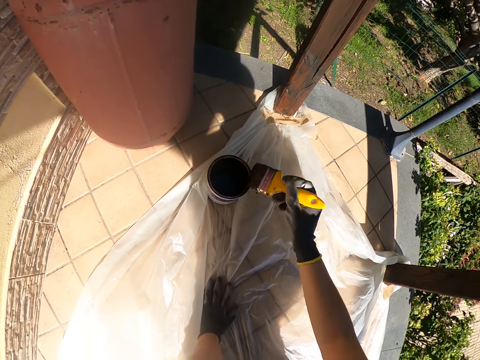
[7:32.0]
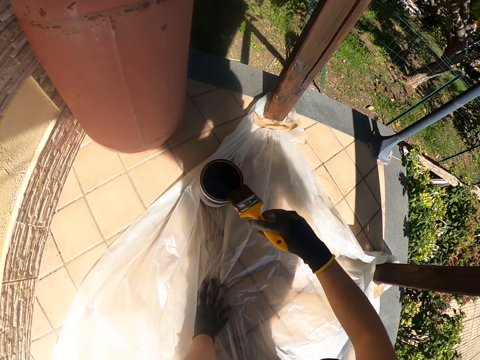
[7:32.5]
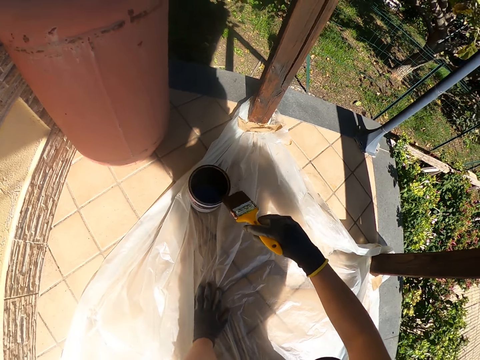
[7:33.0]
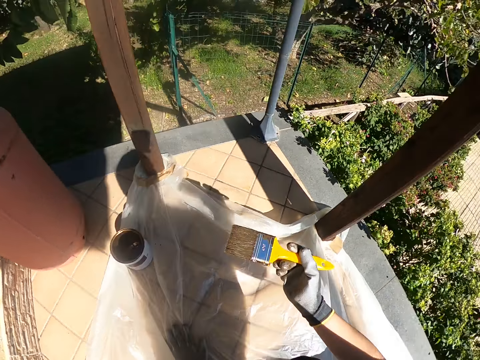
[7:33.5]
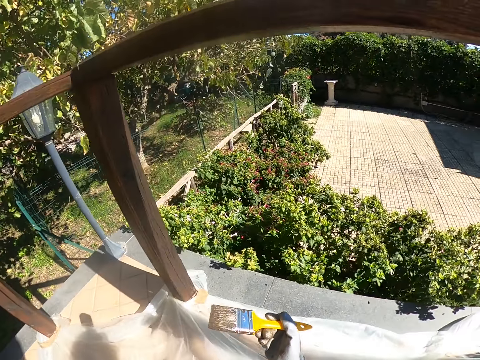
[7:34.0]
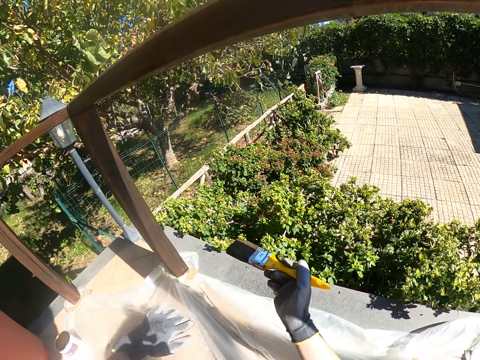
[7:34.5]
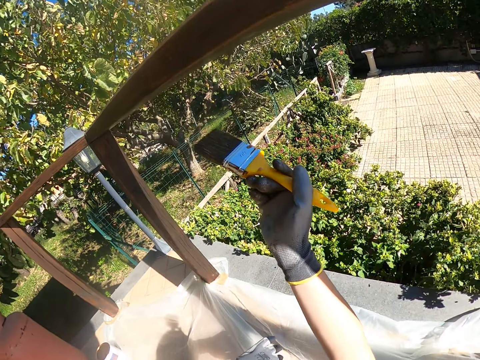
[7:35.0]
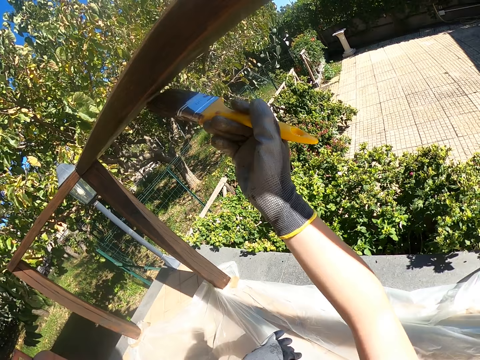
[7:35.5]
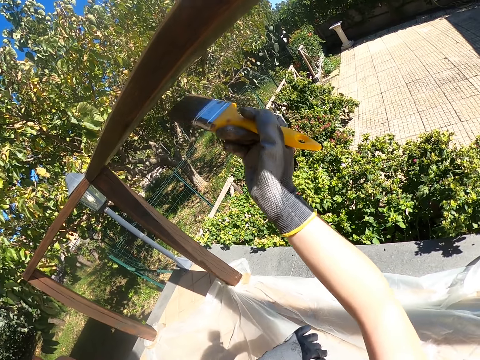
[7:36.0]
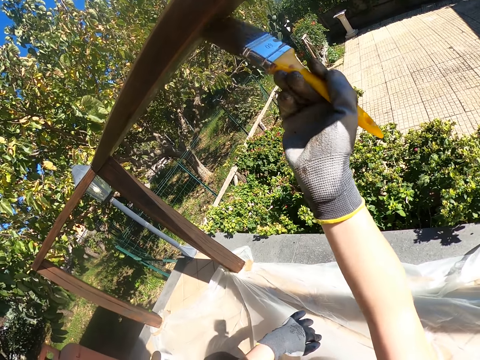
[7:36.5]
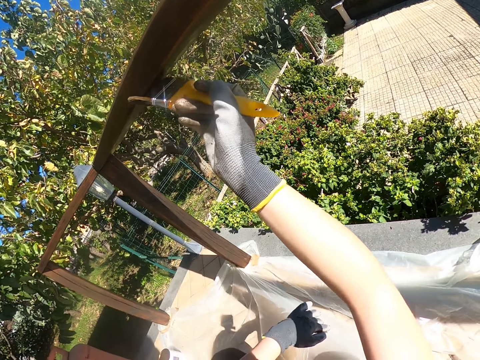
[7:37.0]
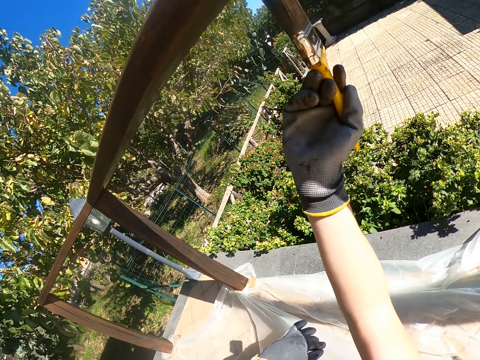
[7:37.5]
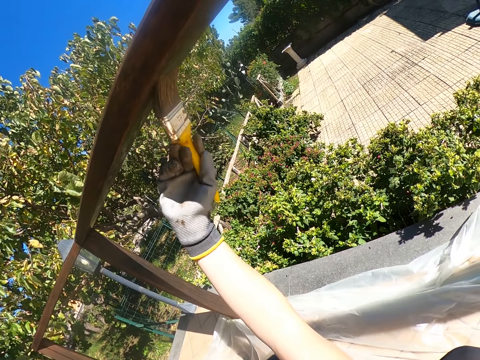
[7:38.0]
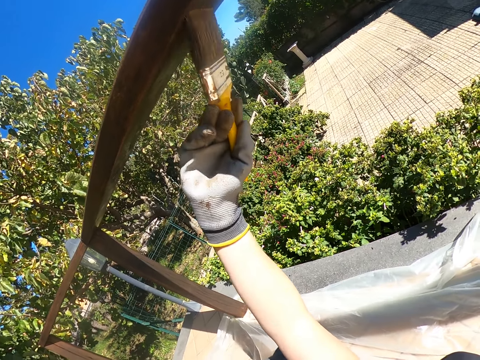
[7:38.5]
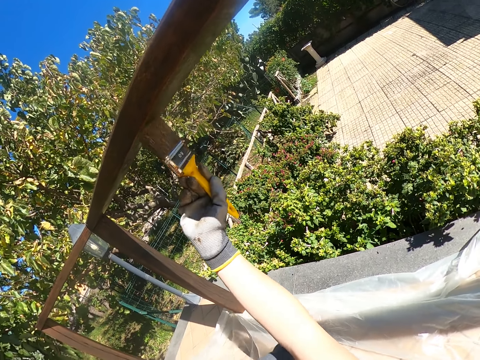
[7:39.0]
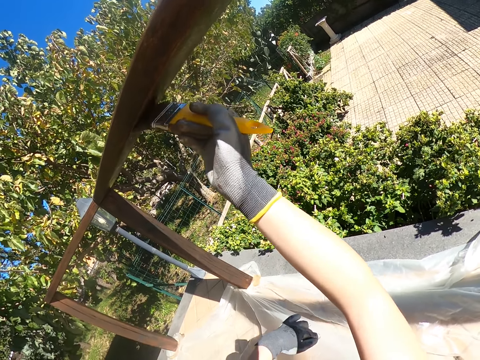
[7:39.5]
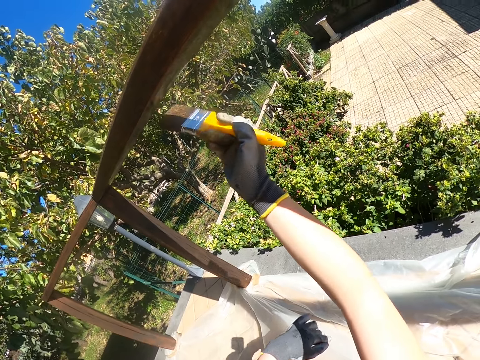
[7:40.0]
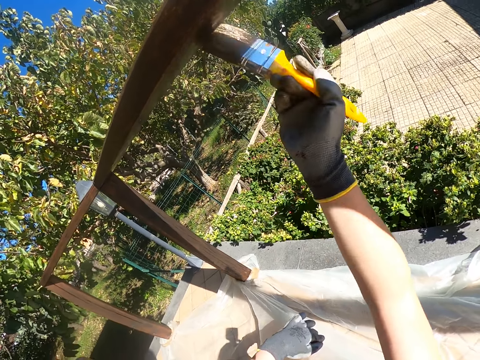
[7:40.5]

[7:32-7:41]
The camera wearer drains excess paint from the brush. They paint the bottom part of the timber.

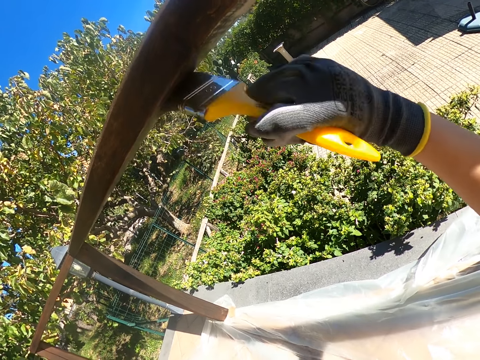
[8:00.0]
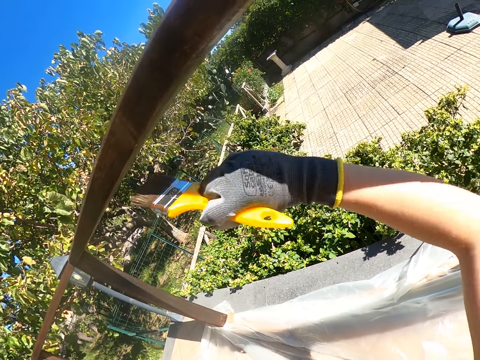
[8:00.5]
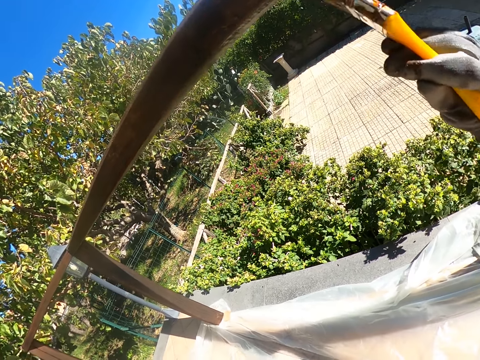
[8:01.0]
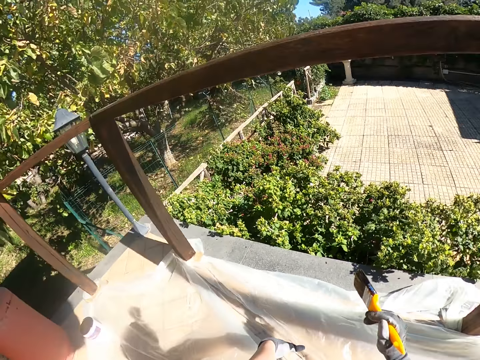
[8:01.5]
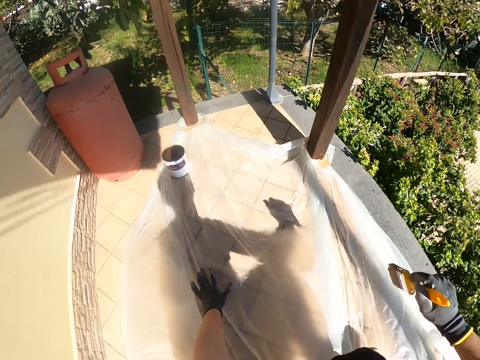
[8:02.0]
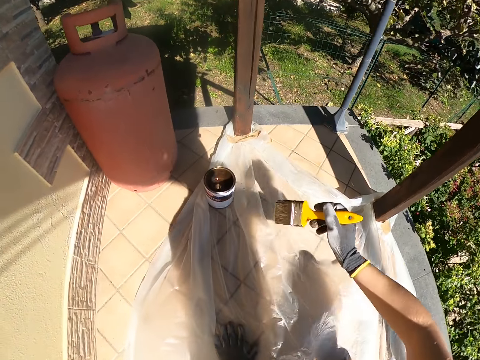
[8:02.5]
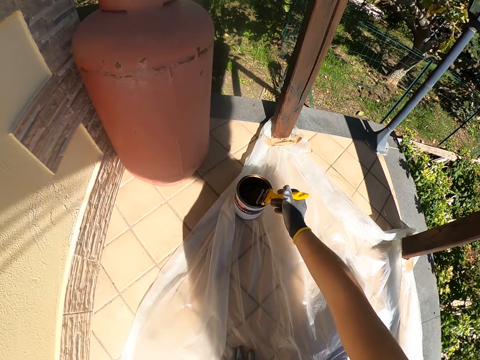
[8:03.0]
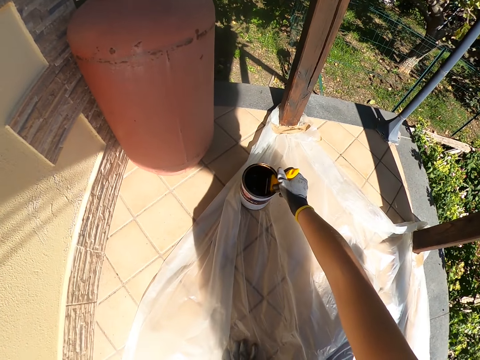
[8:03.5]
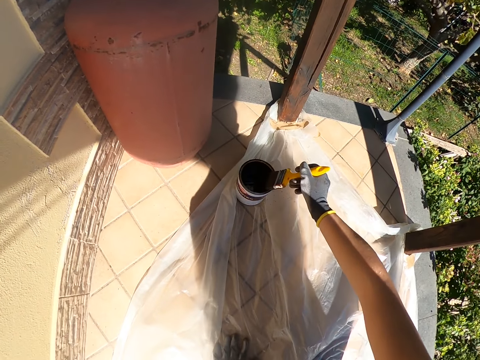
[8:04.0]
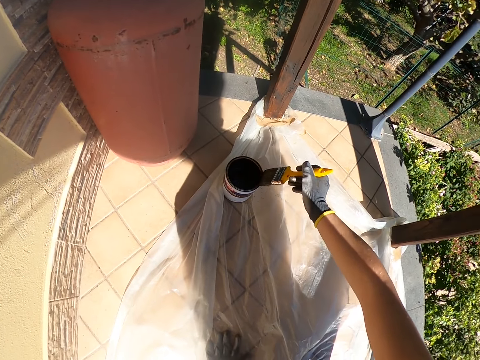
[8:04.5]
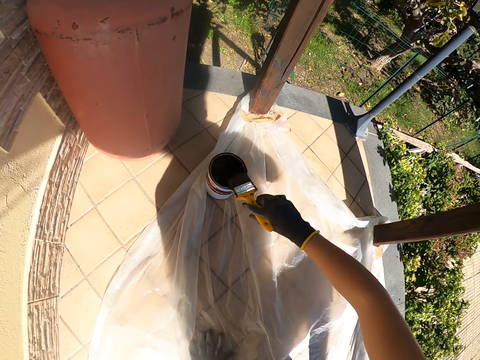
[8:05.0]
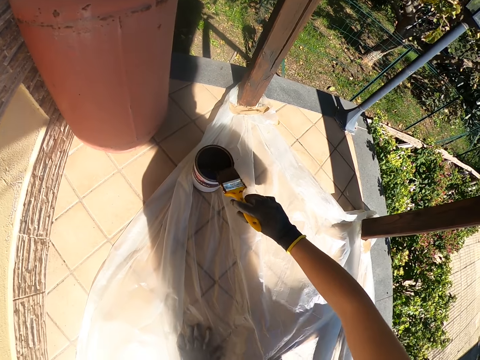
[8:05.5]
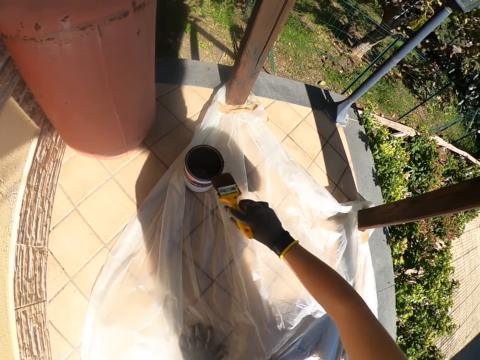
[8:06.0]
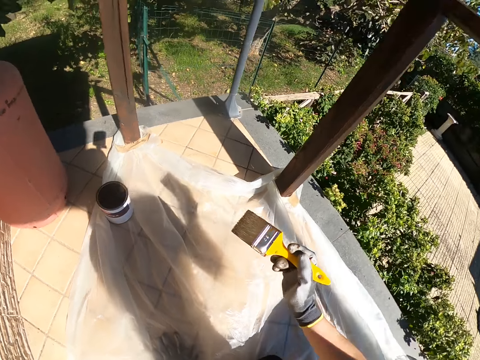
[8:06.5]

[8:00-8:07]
The camera wearer turns towards the paint container. She bends towards the paint tin, places her left hand on the tarpaulin and takes a step with her right leg. She touches the paint container with the yellow paint brush. She dips the yellow paint brush into the paint container. She rubs the yellow paint brush on the brim of the paint container. She drains excess paint from the brush into the tin. She moves towards the balcony railing.

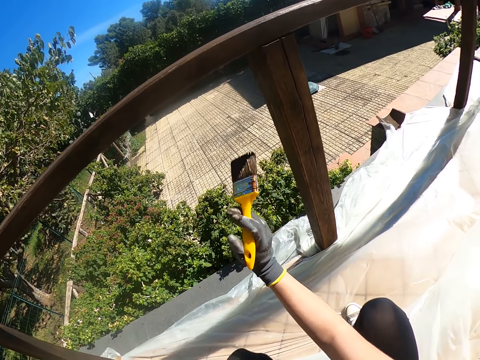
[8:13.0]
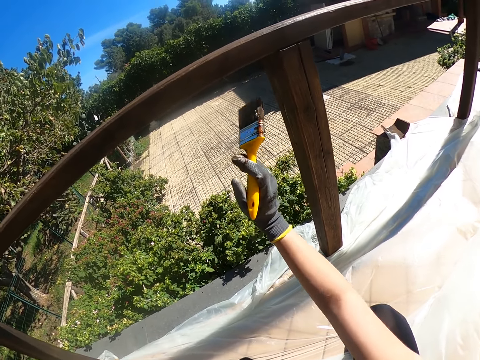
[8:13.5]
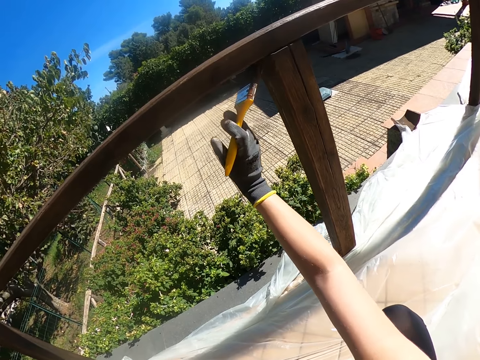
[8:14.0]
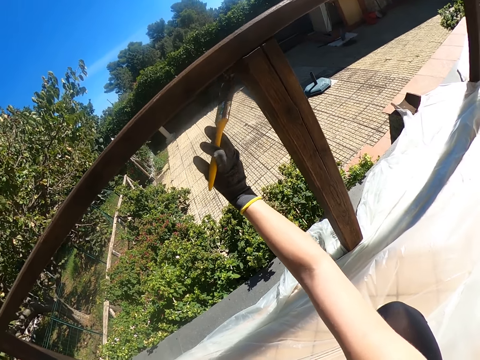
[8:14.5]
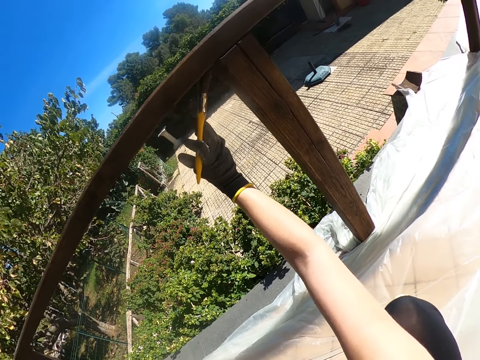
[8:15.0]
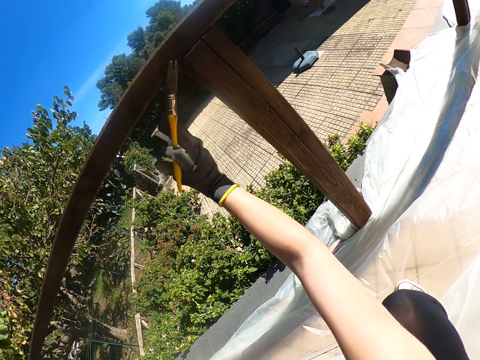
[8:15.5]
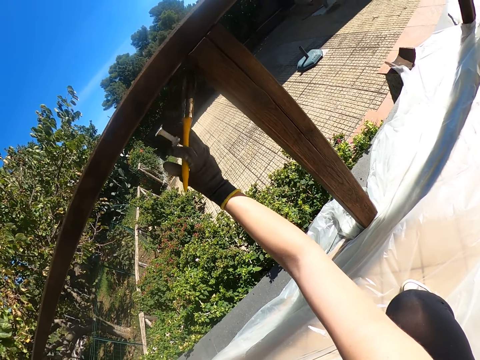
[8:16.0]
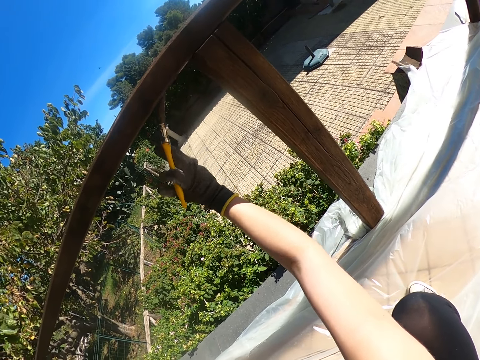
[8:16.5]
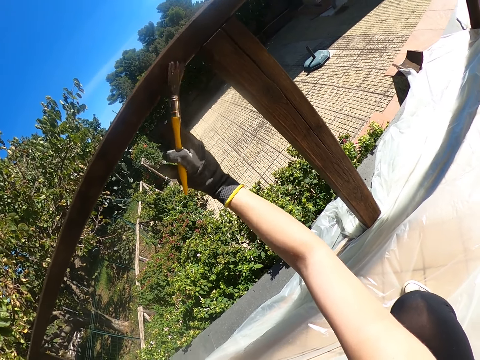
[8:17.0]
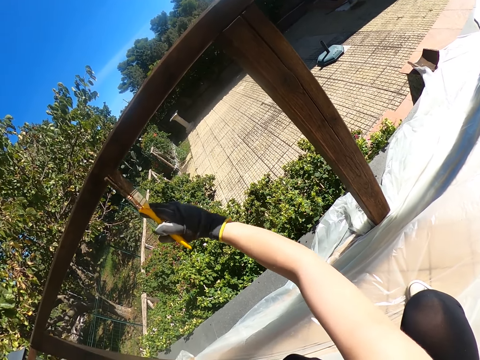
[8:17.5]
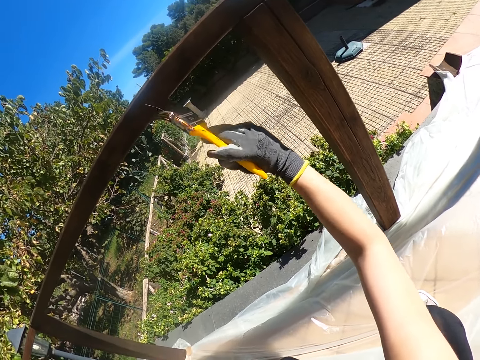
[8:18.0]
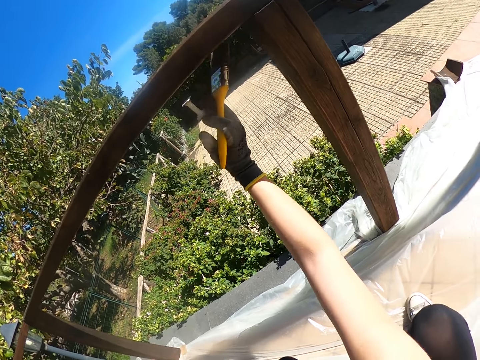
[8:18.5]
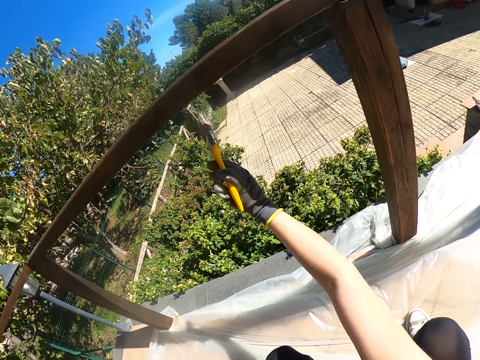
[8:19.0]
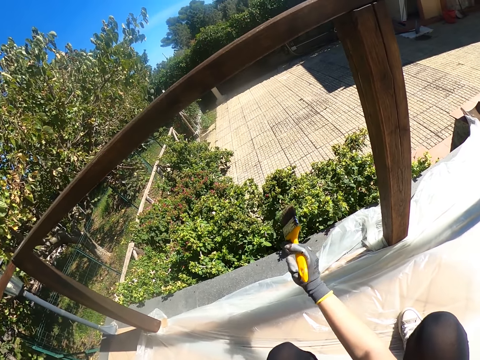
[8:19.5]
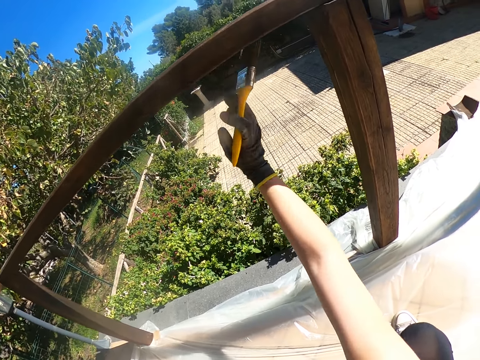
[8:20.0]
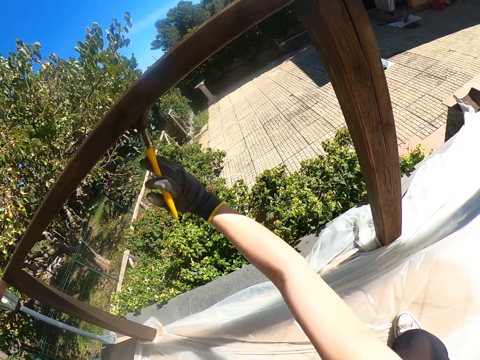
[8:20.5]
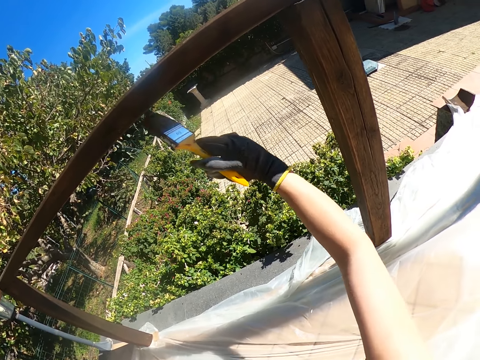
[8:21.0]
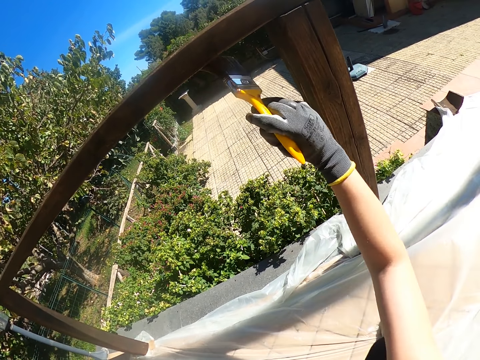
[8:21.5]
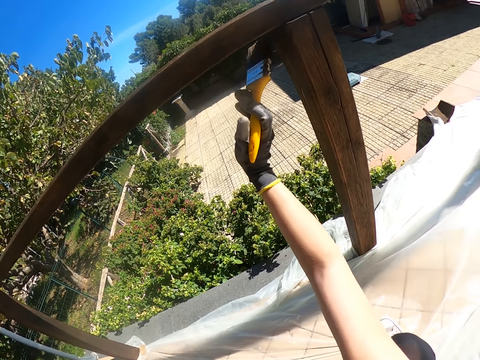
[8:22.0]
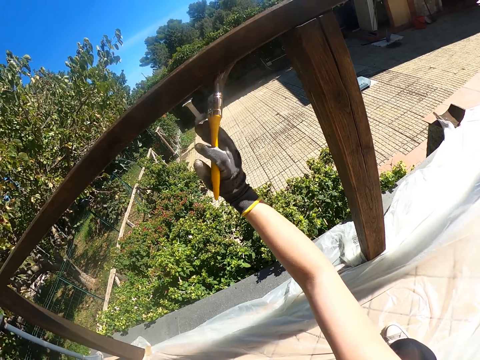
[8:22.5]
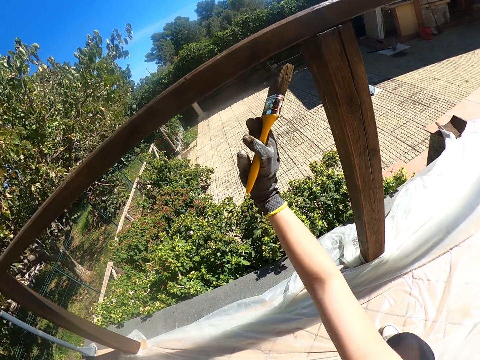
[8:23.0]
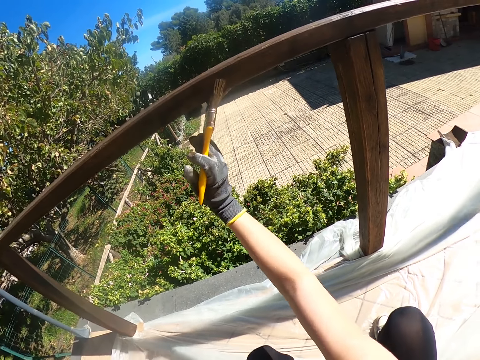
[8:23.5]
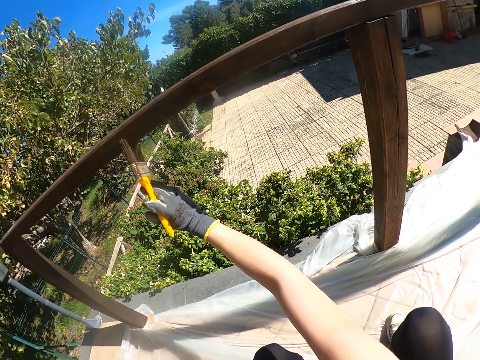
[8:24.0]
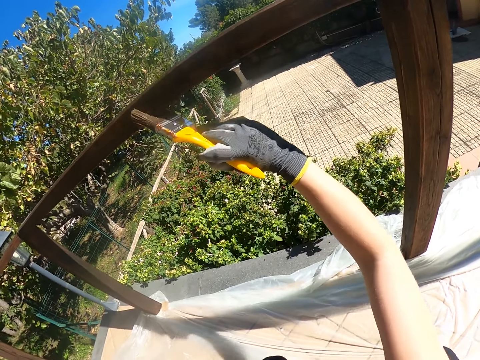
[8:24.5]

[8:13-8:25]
The camera wearer paints the junction of the crossbar and timber. They paint towards the middle of the crossbar. They move the yellow paint brush downwards. They paint the balcony railing.
